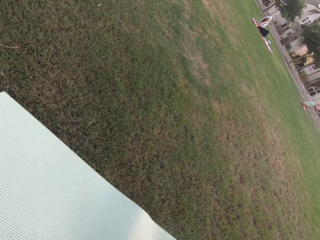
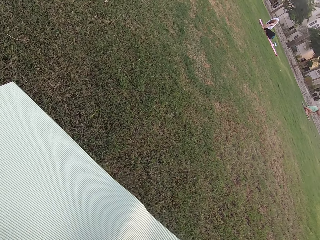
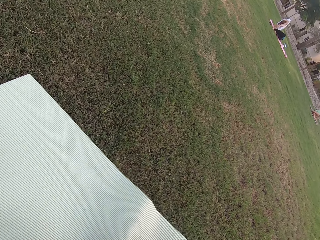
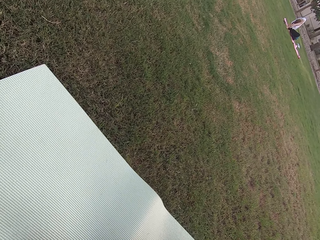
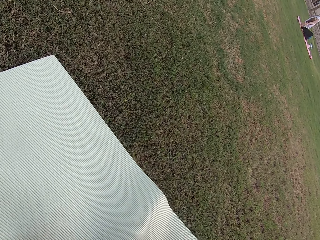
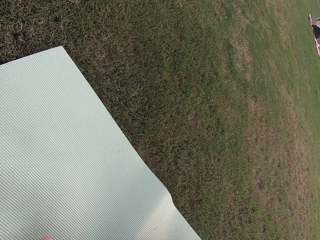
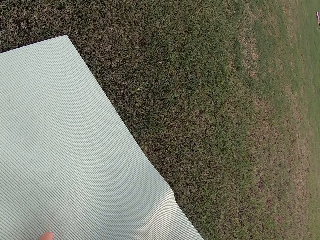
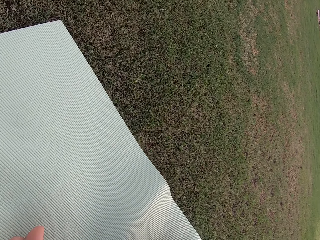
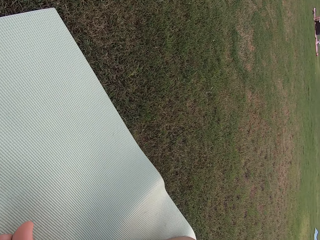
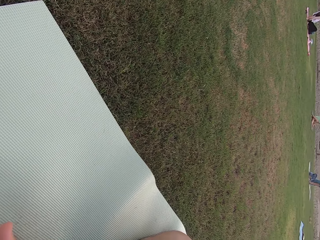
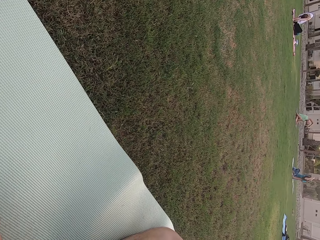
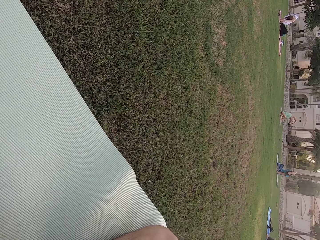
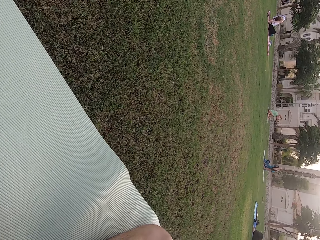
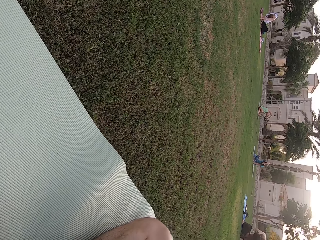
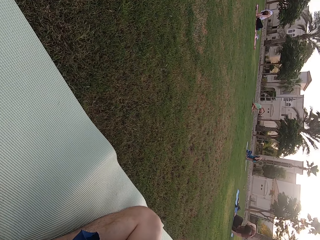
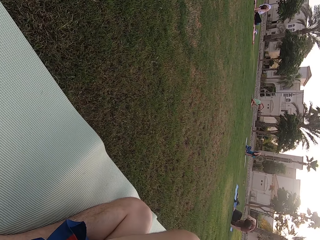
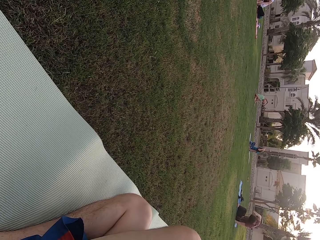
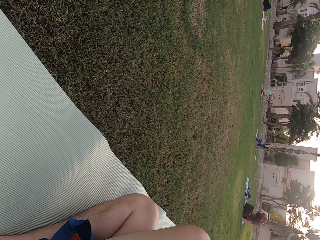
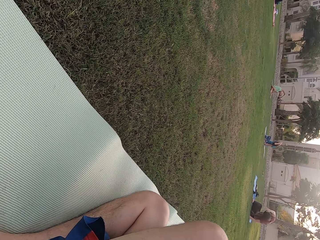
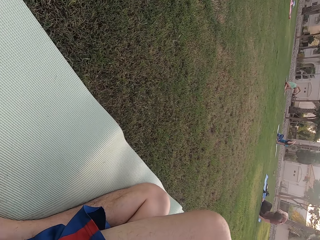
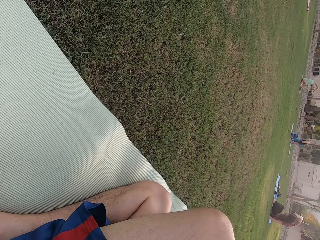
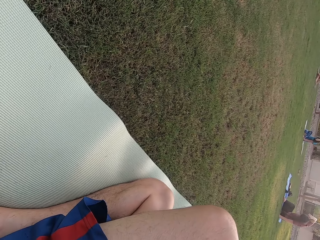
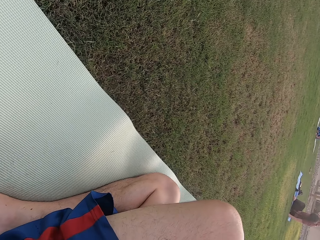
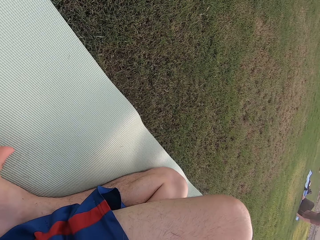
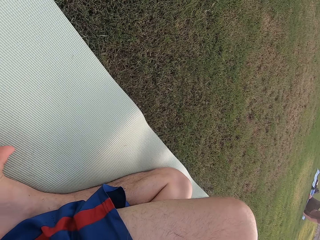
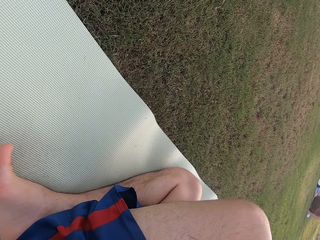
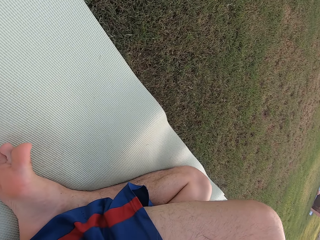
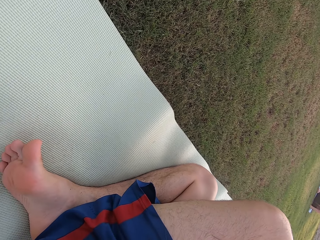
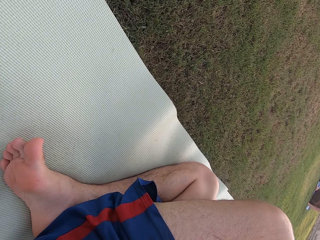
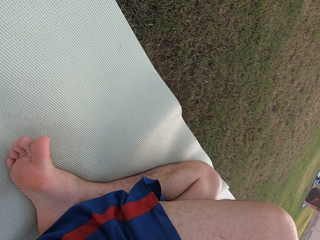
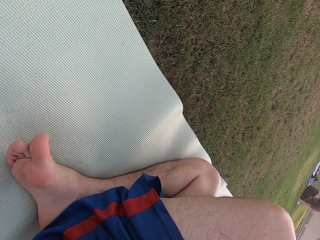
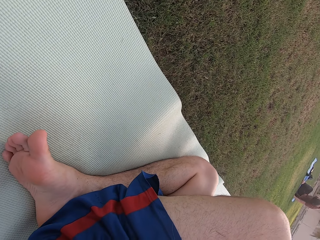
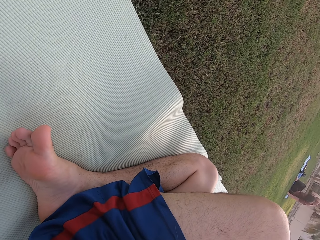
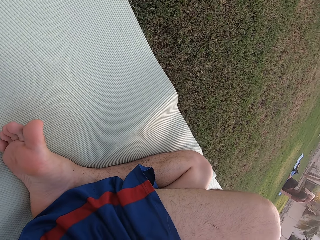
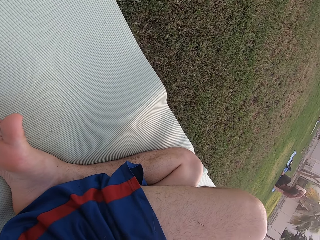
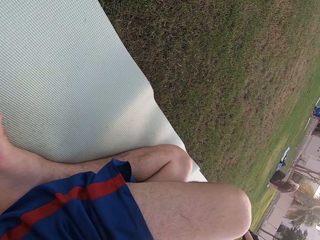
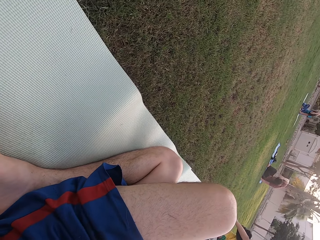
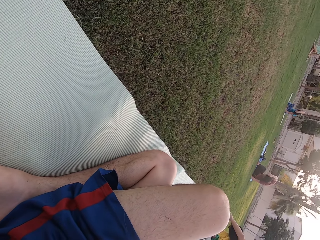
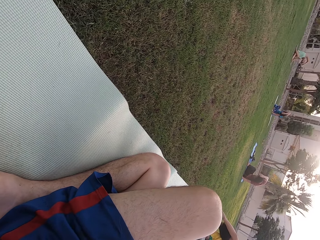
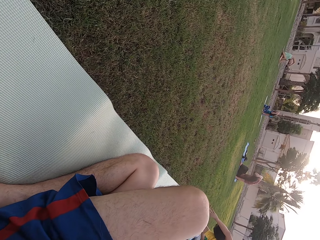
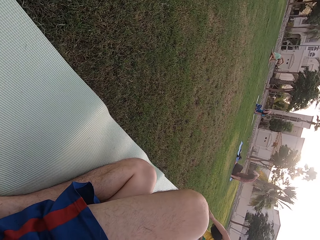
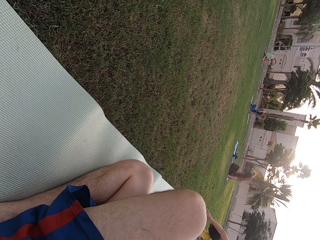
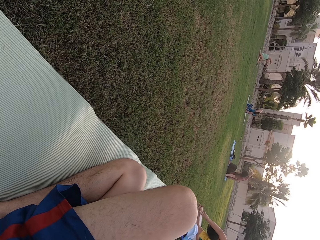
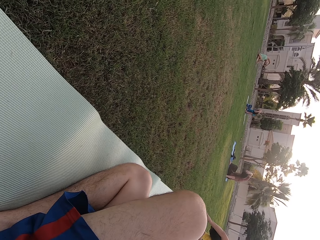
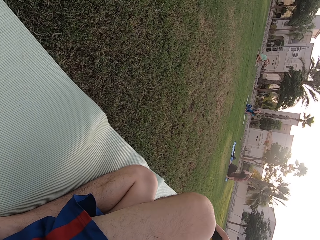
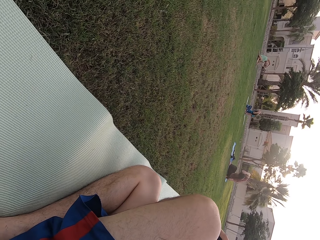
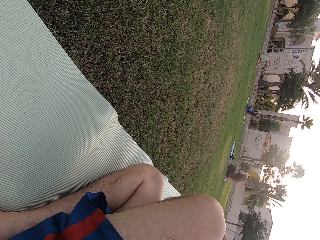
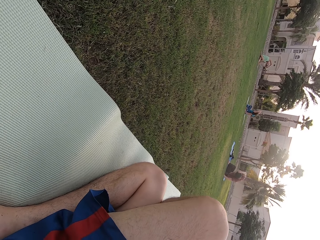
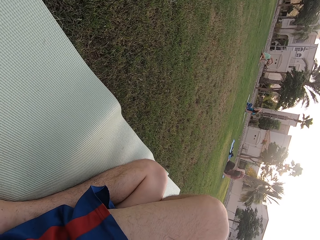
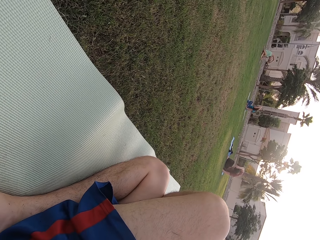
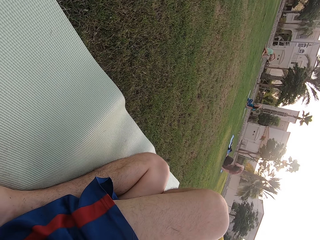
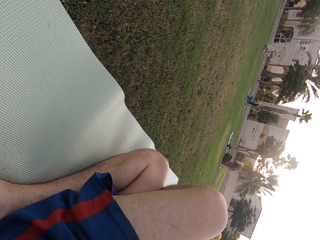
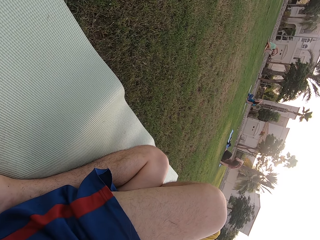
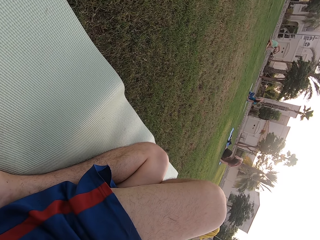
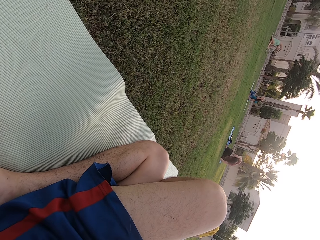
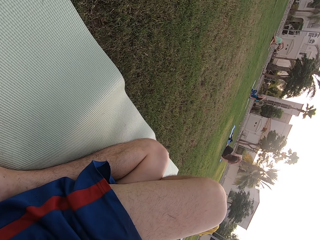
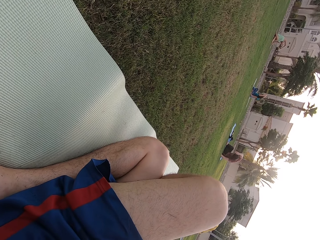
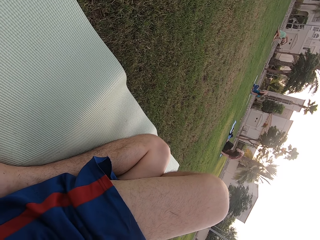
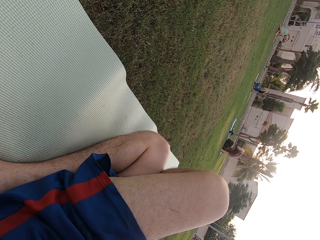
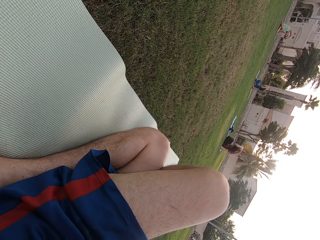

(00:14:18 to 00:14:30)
The camera wearer sits on the ground. Five women sit on the ground.

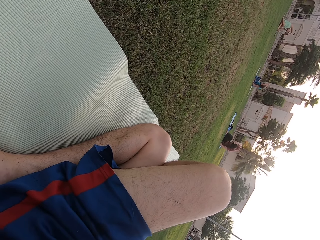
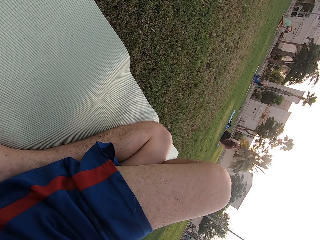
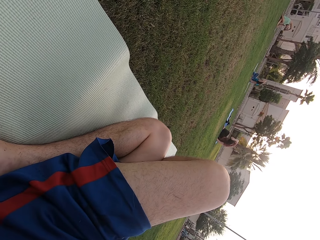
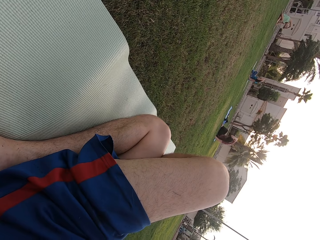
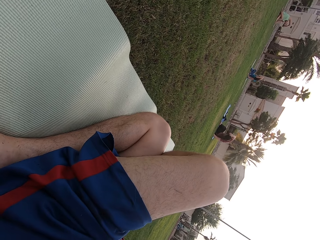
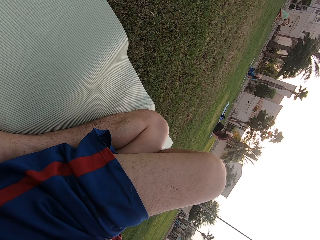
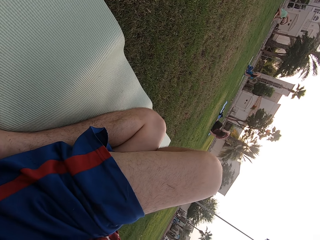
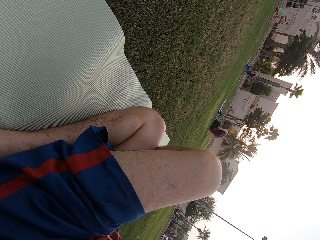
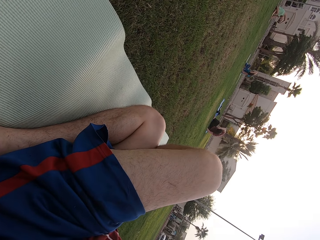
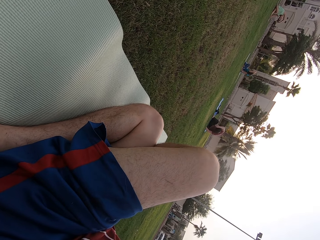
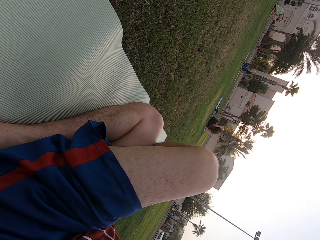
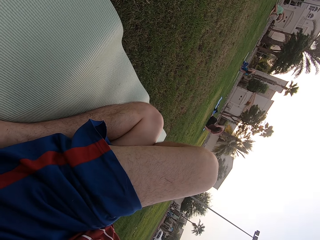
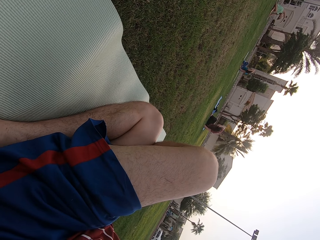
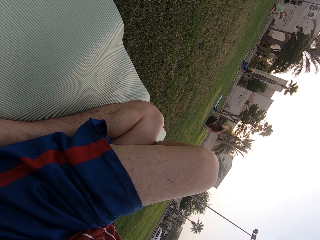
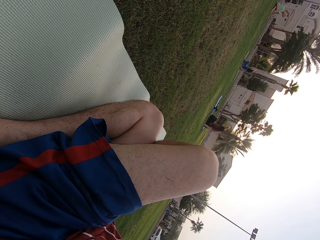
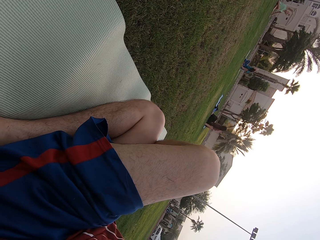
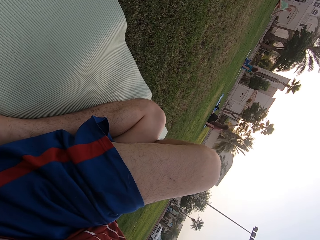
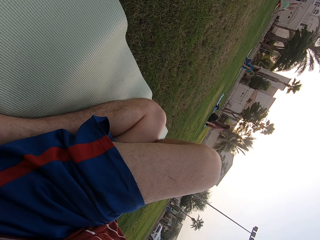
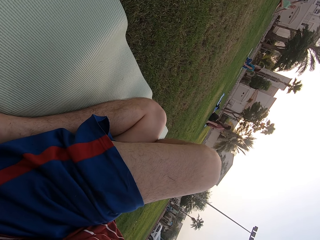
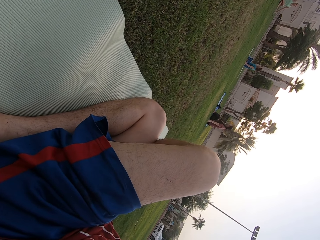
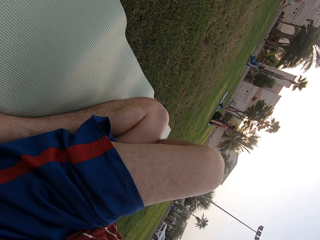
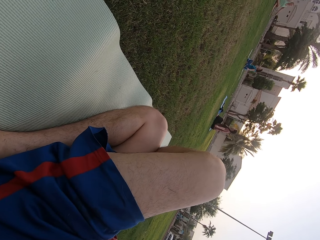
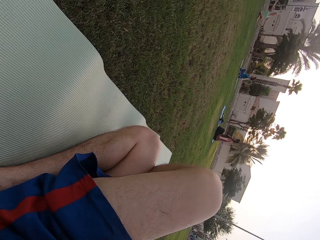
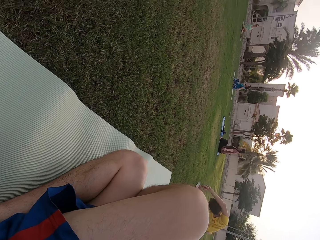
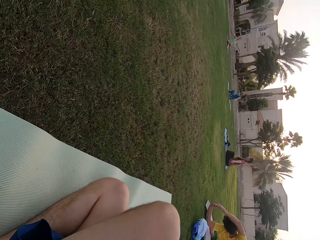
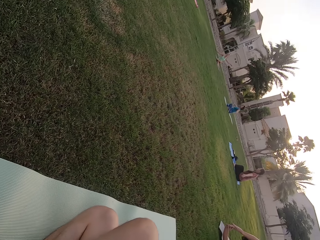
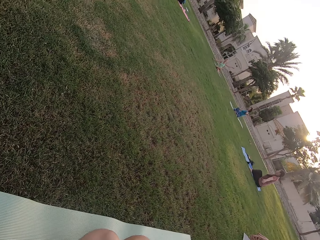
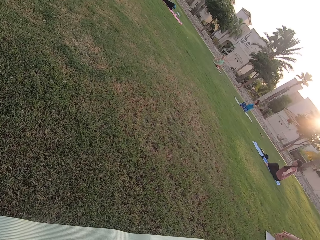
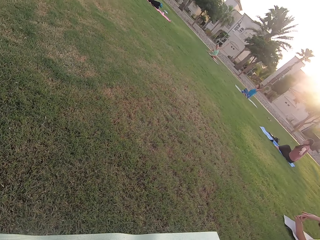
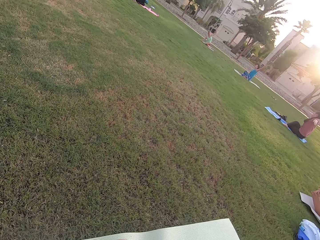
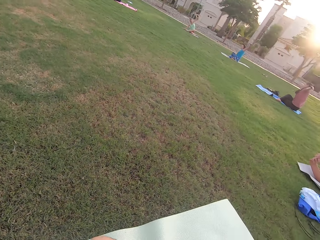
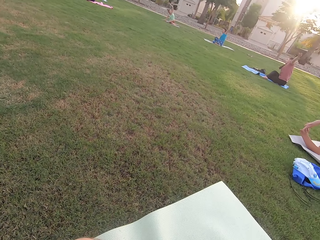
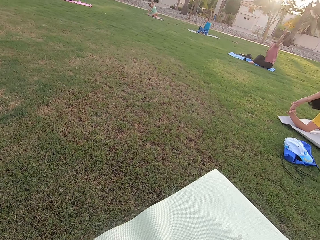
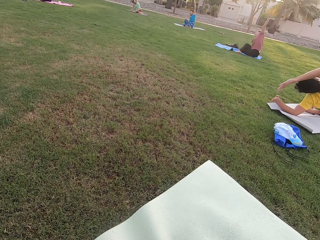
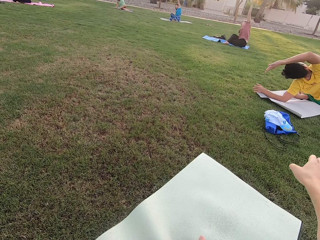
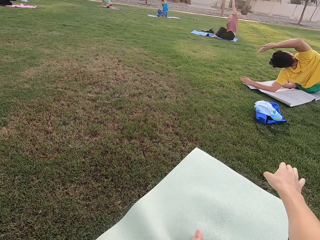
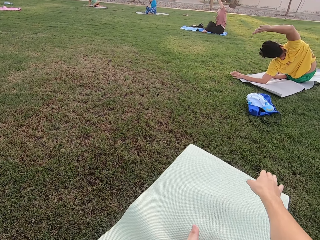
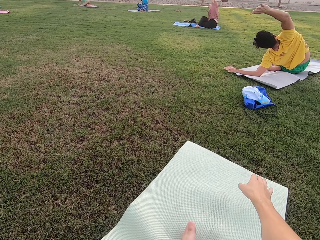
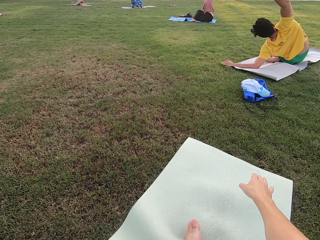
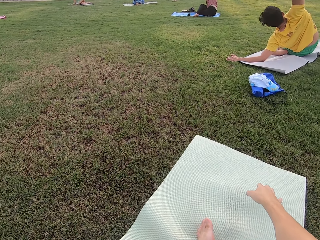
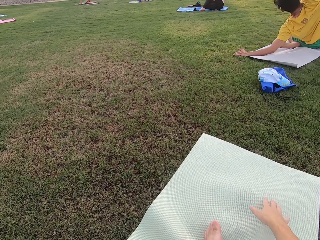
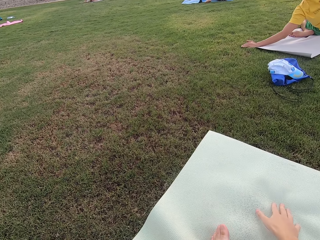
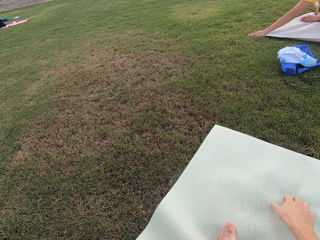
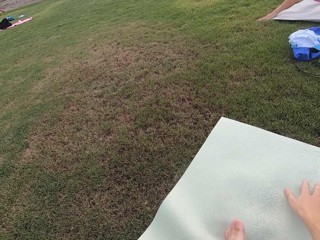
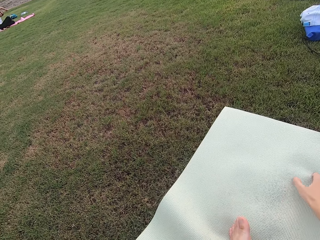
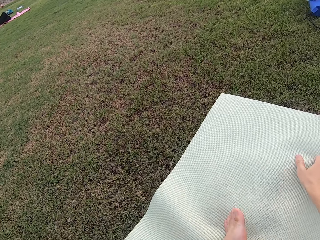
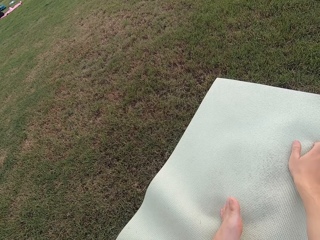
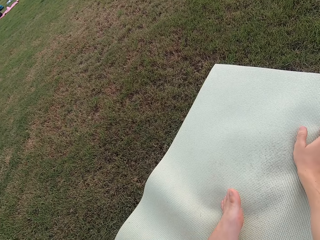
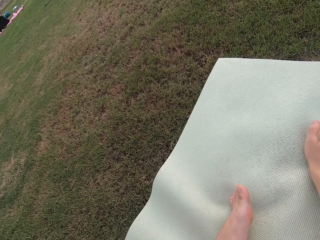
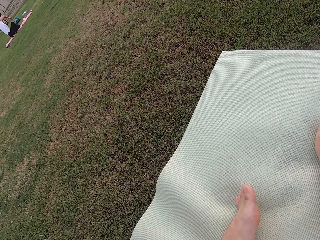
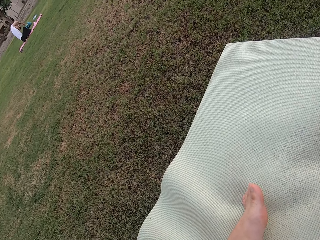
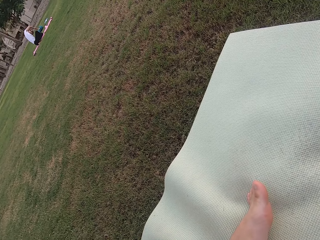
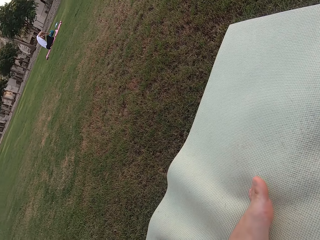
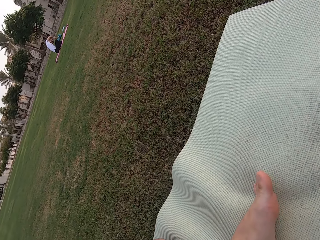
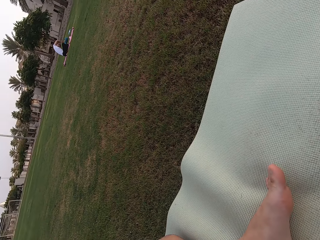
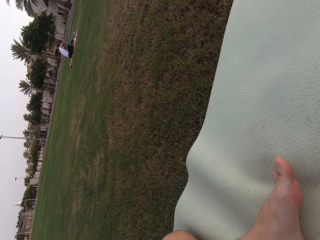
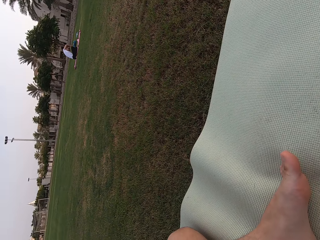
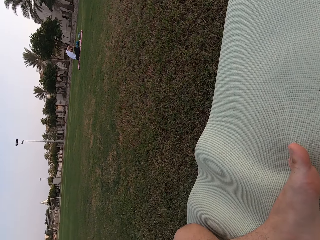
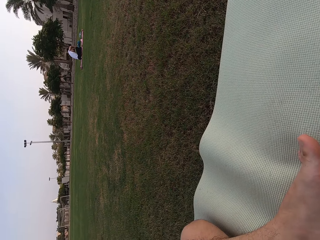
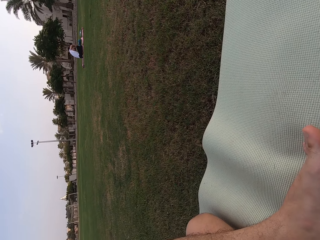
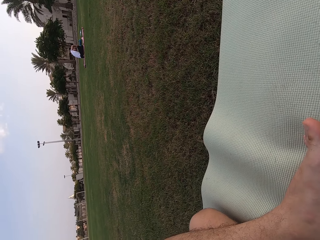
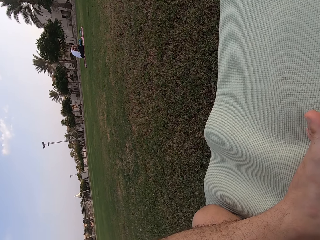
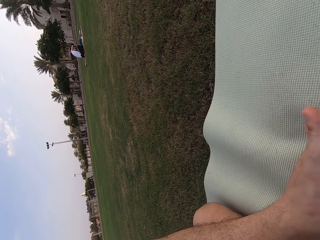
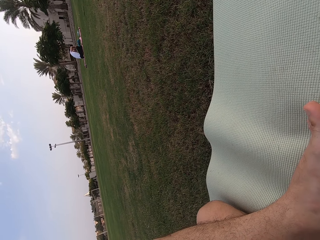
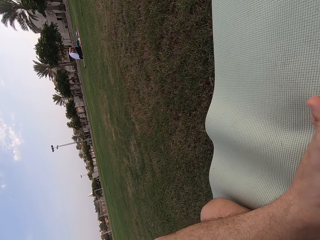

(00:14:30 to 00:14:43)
The camera wearer bends to the right. A woman sits on the ground.
